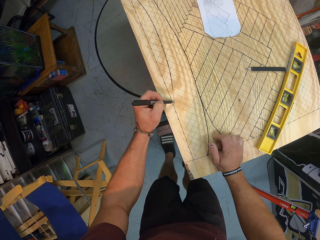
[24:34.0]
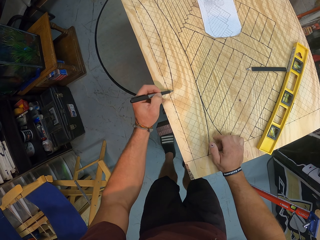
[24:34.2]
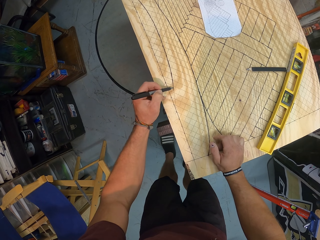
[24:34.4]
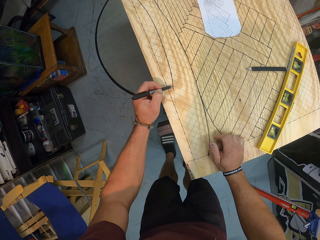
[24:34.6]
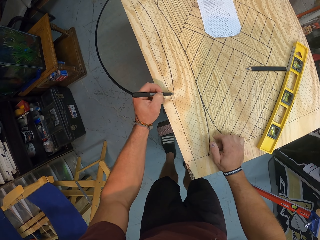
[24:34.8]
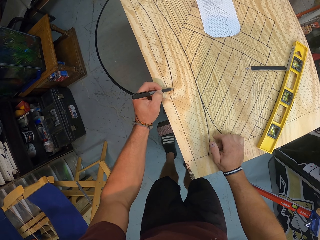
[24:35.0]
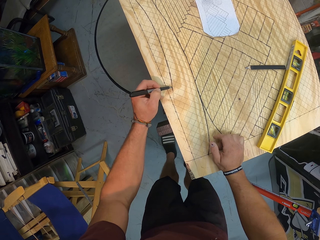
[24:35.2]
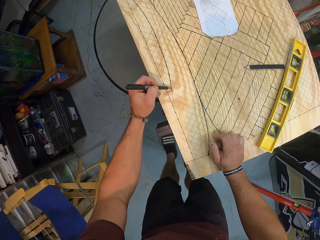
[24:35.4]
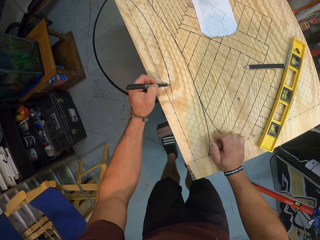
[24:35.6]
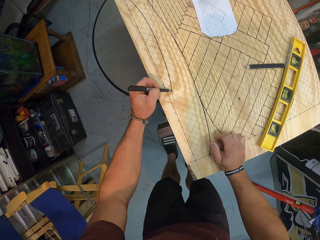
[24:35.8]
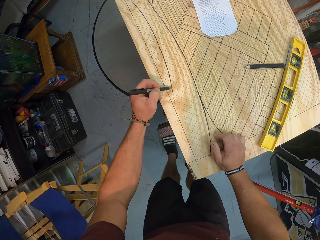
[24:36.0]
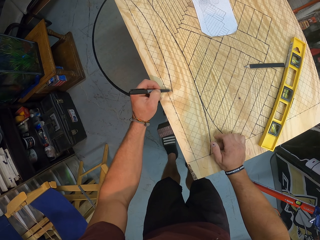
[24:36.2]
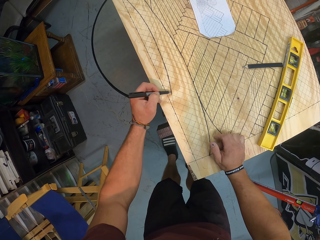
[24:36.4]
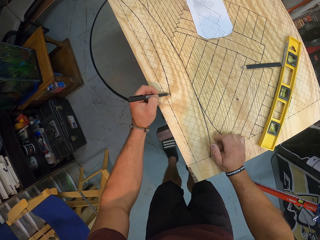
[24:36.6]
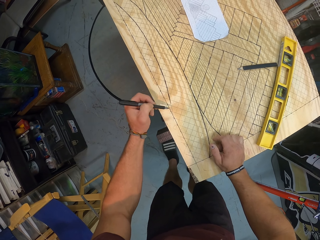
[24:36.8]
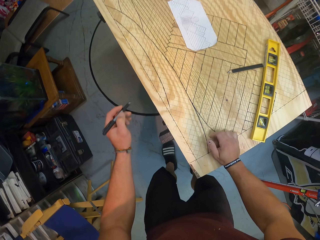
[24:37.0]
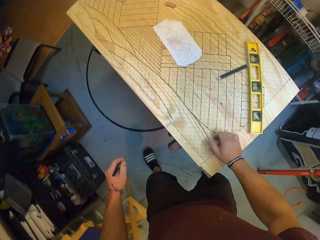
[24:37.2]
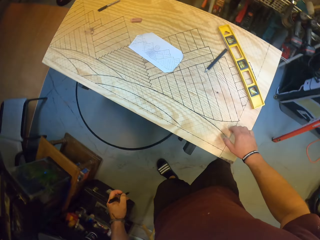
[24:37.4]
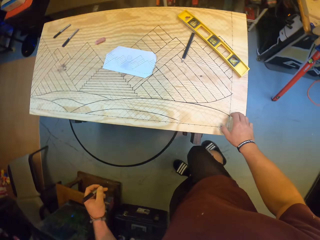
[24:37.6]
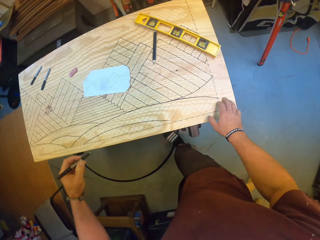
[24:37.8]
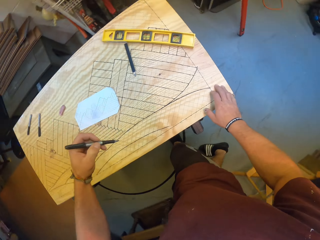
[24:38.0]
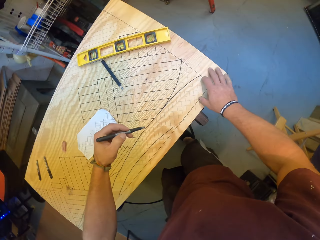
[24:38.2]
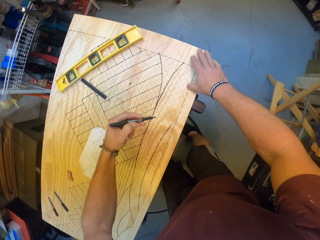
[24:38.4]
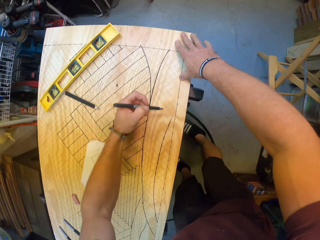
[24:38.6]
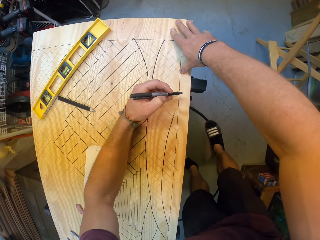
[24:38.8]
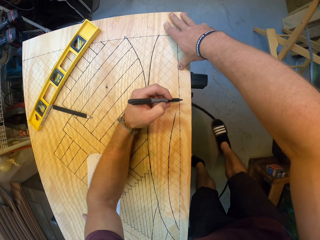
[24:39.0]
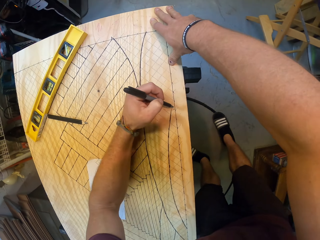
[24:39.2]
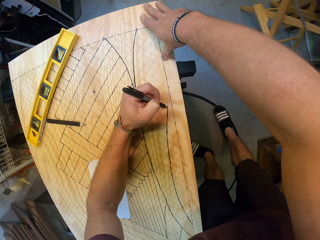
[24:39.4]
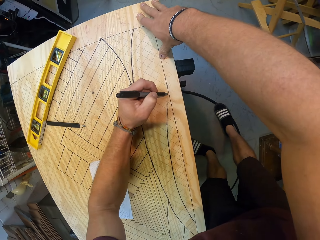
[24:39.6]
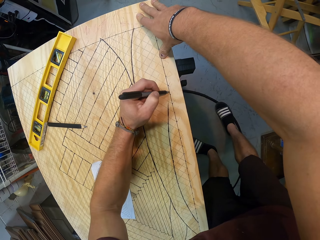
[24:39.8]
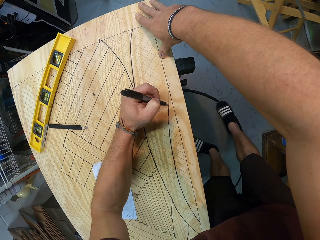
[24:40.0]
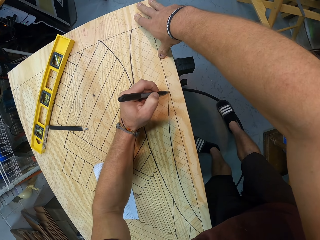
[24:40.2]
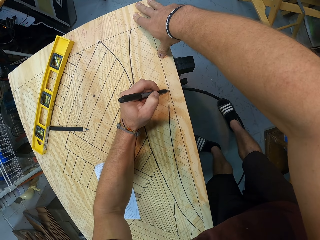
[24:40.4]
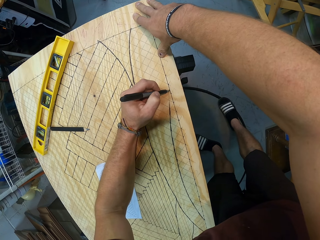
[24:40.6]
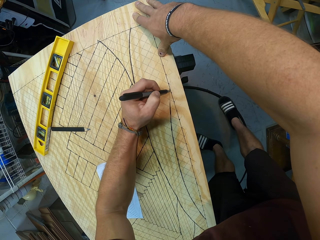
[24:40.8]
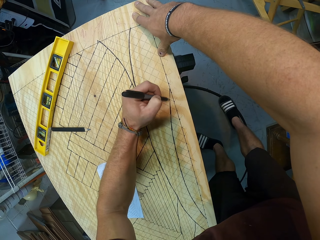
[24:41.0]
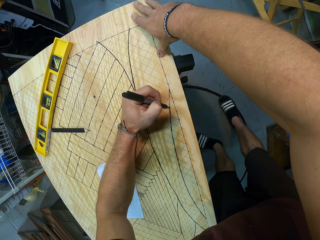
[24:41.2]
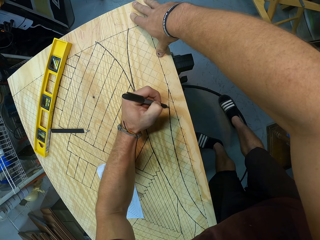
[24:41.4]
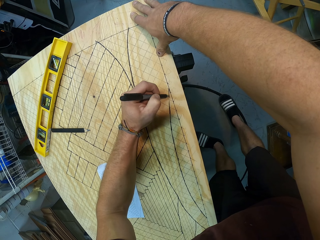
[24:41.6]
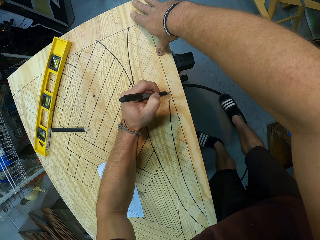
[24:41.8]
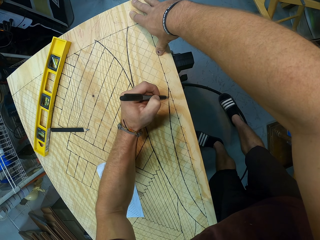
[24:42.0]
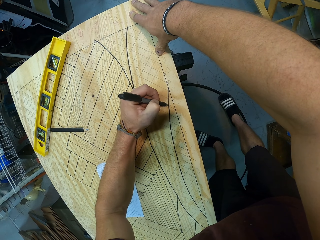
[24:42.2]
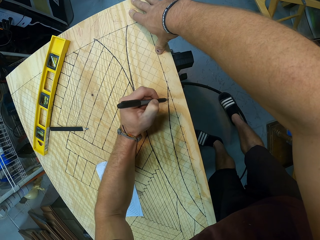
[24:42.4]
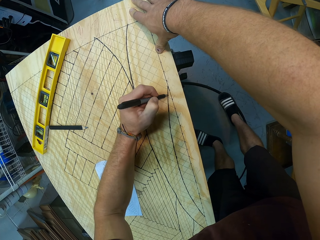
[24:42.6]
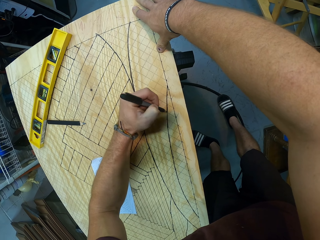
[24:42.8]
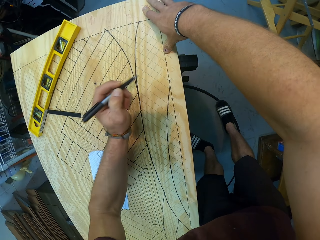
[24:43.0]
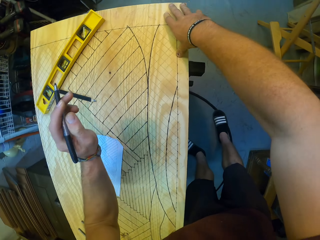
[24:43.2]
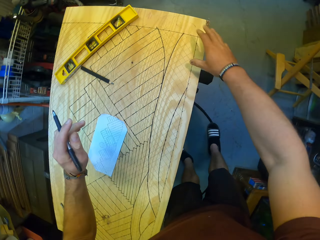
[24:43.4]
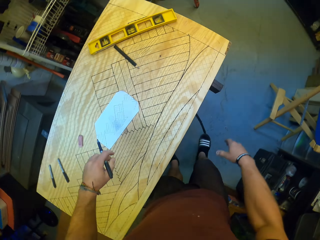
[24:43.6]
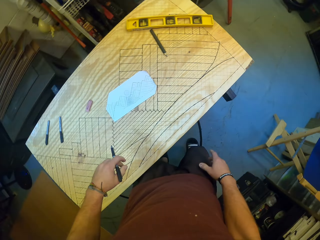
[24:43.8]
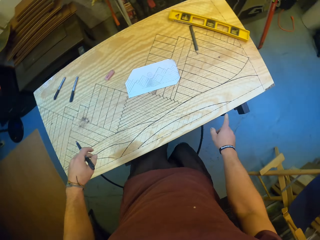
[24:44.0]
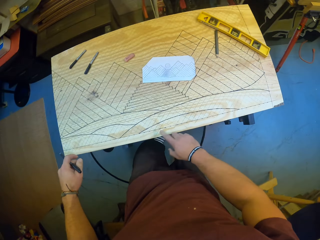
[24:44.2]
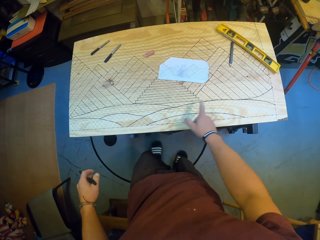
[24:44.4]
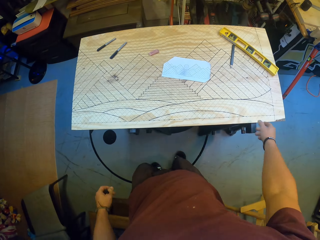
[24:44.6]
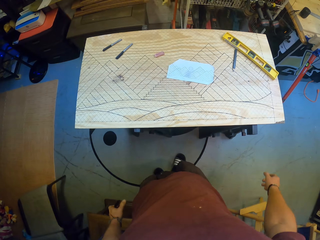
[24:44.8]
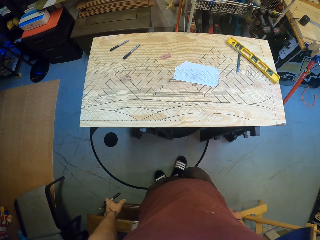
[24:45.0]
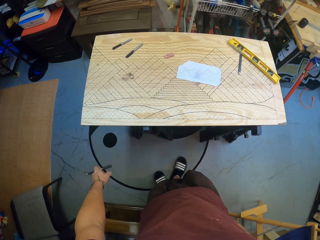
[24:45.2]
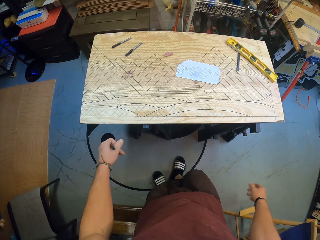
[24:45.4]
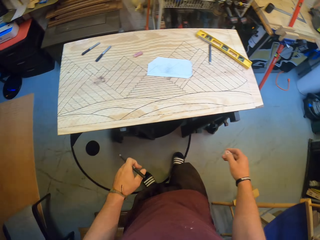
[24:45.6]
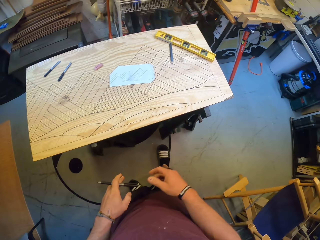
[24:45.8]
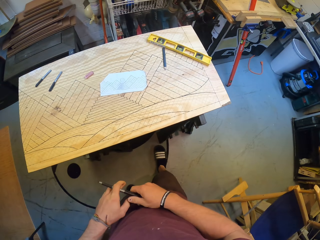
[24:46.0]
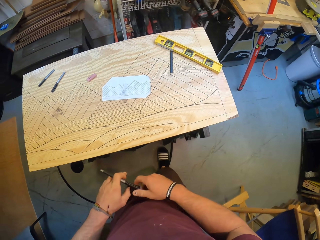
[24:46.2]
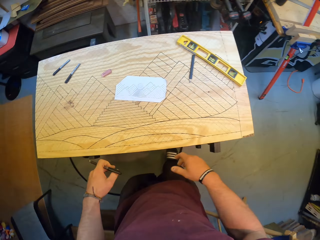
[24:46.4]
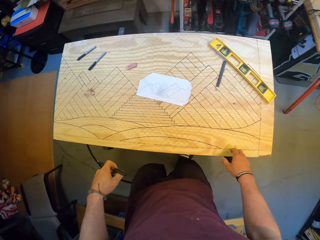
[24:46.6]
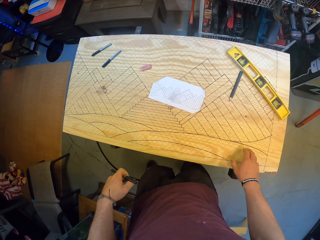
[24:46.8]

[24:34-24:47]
The camera wearer turns right. He draws on a piece of wood with a marker. He raises up. He waves his right hand.

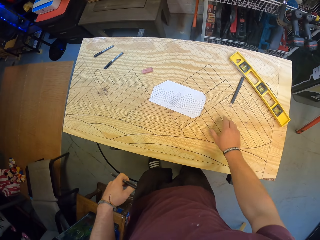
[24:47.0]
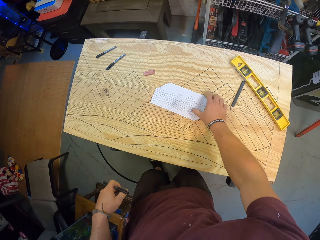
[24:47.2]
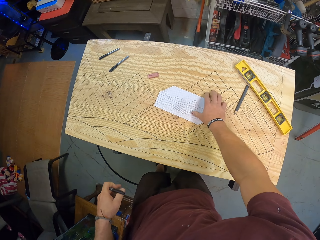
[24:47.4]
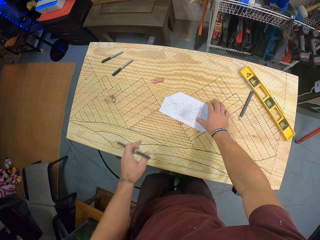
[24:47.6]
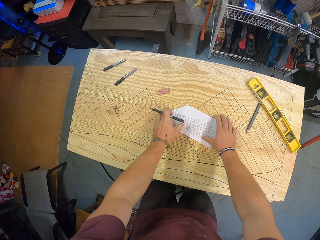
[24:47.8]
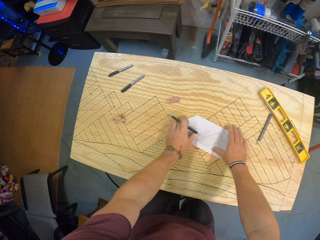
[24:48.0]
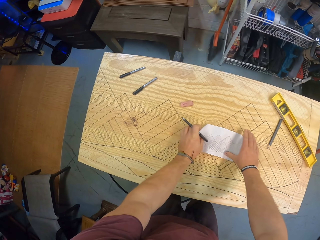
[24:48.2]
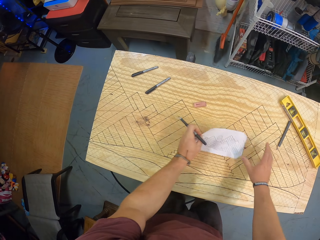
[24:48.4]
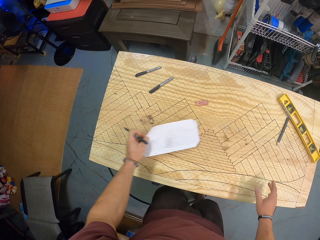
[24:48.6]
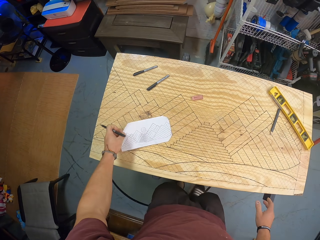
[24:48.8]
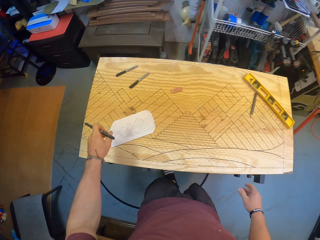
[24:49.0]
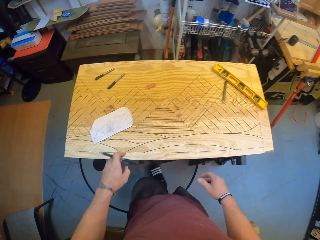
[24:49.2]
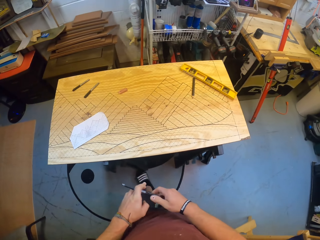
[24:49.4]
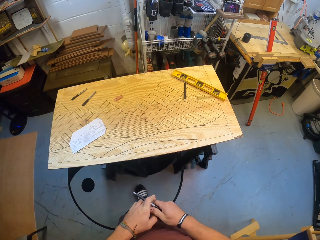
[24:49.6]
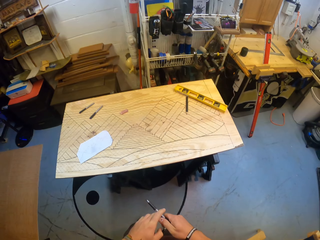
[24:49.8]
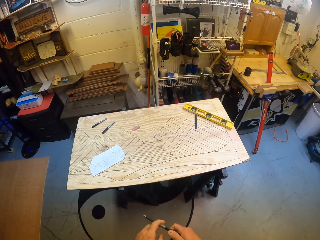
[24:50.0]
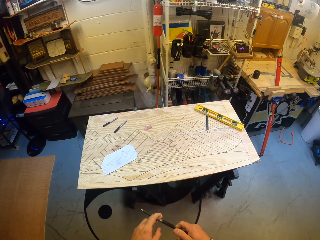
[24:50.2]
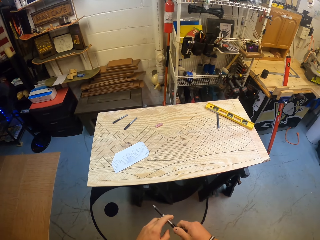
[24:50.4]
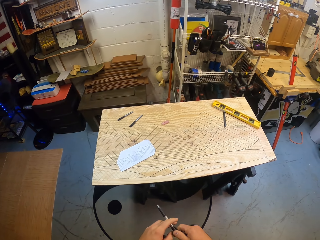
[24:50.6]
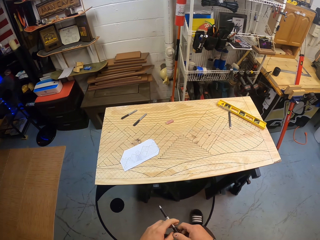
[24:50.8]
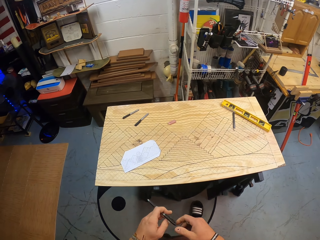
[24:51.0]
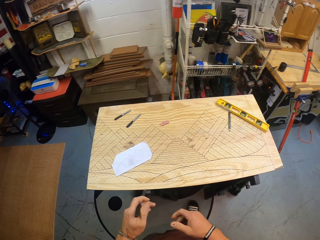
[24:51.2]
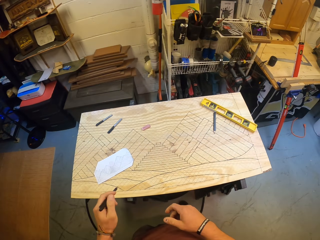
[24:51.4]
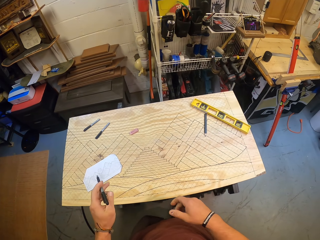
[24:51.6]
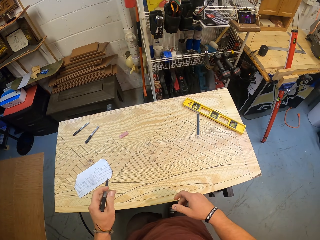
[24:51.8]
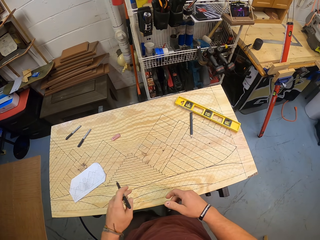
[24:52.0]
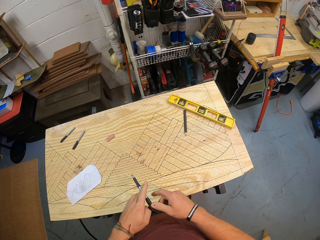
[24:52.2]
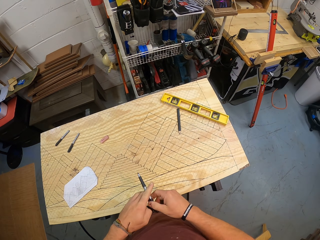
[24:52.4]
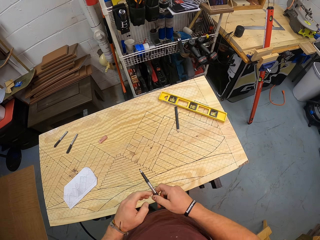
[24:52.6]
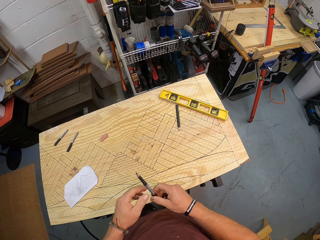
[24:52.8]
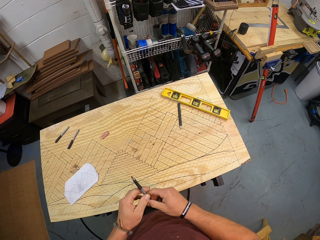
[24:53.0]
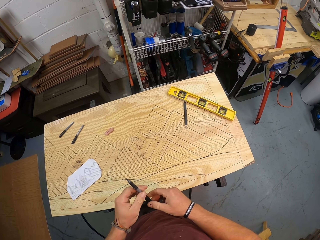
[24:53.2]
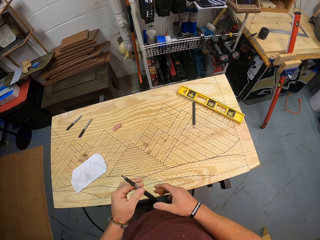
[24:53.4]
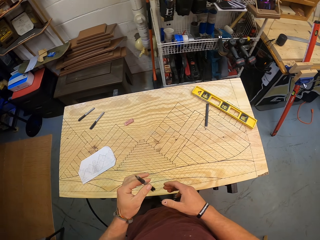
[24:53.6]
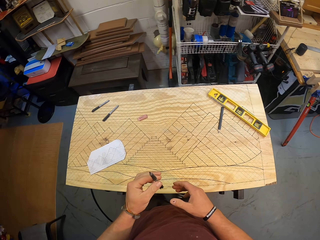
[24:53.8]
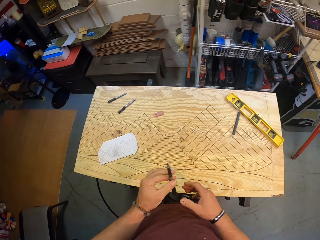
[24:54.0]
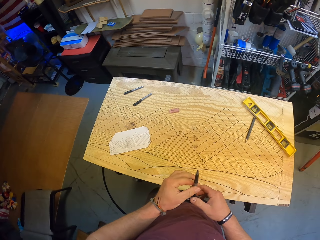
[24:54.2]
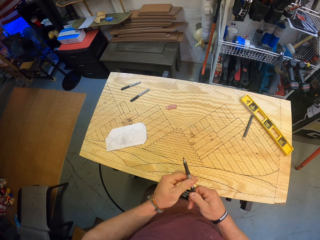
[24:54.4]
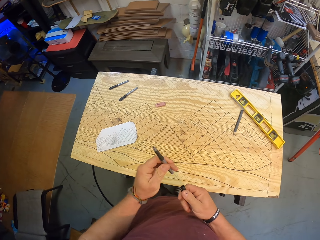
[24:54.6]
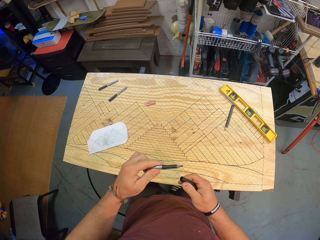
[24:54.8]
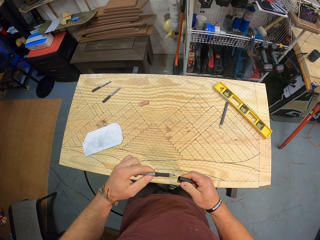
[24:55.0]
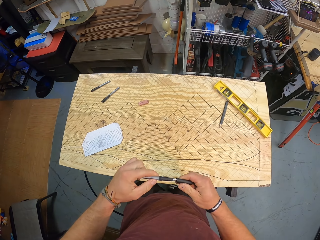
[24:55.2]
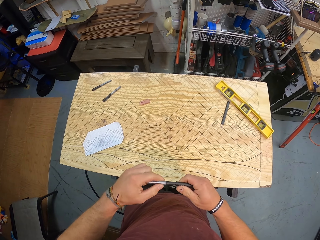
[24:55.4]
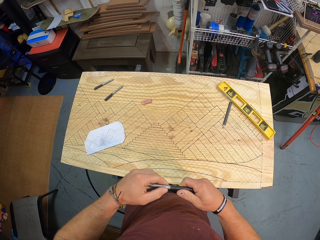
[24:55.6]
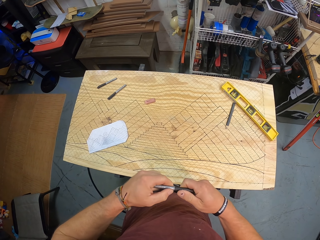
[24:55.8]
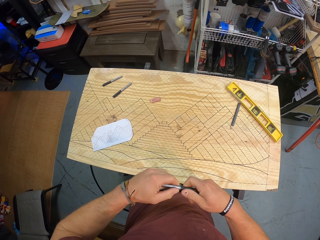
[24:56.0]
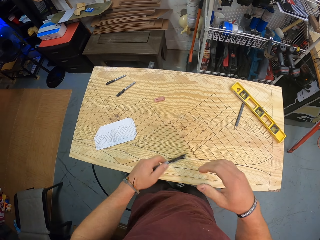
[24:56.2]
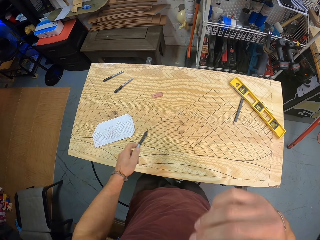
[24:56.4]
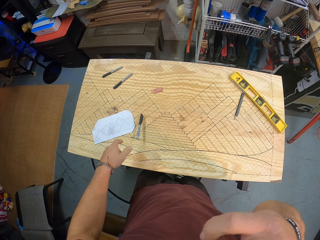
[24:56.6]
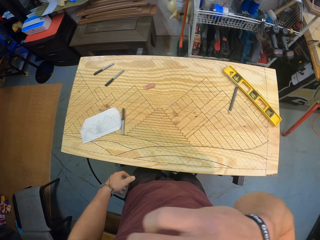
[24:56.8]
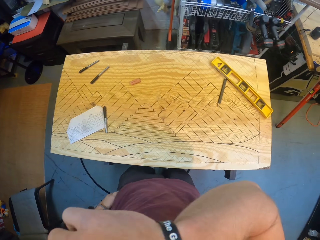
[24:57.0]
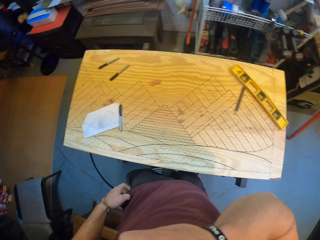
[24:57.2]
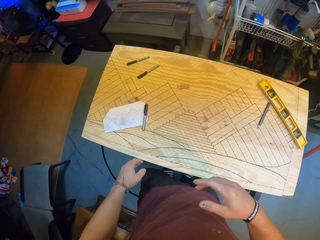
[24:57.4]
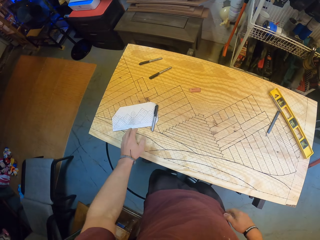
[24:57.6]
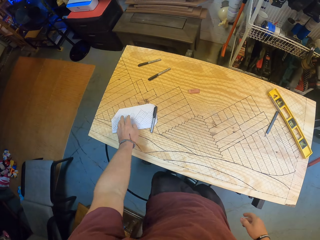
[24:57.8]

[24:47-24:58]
The camera wearer touches a paper on the piece of wood with his right hand. He moves the paper. He picks the paper from the piece of wood with both hands. He drops the paper on the piece of wood with his left hand. He touches the pen in his left hand with his right hand. He holds the marker with both hands. He plays with the pen in his hands. He shakes the pen in his left hand. He removes a cover of the pen in his left hand with his right hand. He inserts the cover of the pen in his left hand with his right hand properly. He drops the pen on the piece of wood with his left hand. He wipes his face.
